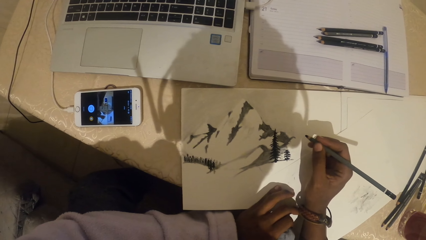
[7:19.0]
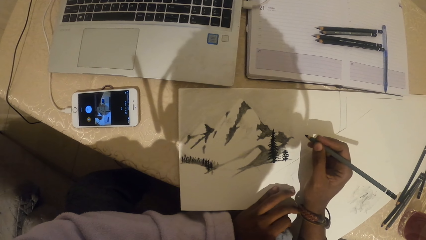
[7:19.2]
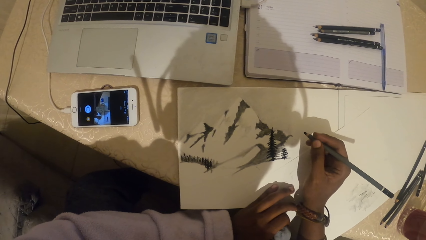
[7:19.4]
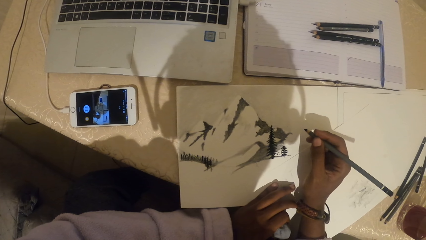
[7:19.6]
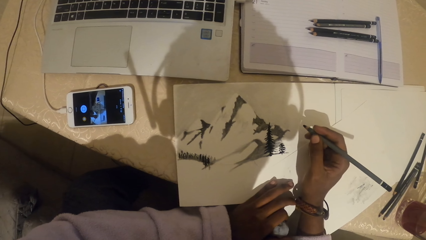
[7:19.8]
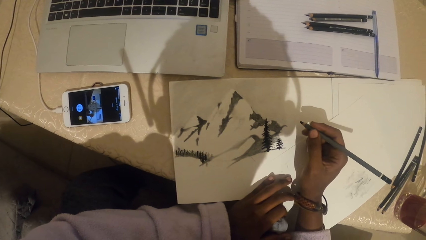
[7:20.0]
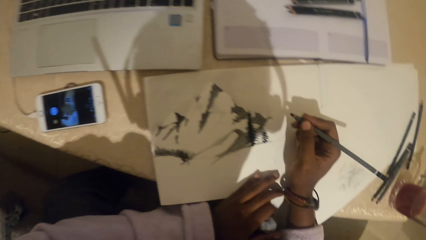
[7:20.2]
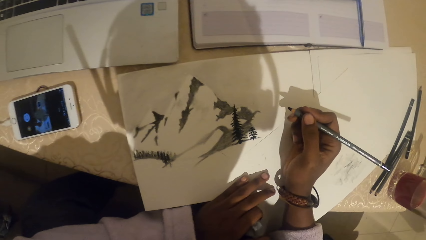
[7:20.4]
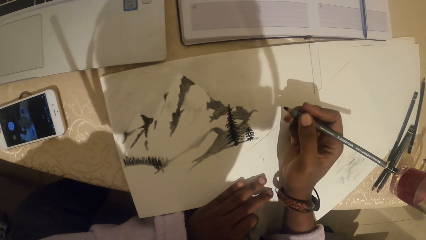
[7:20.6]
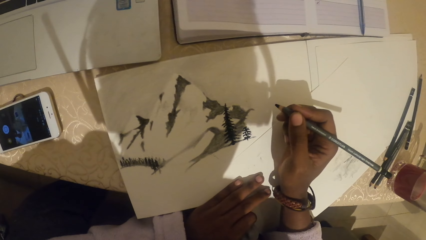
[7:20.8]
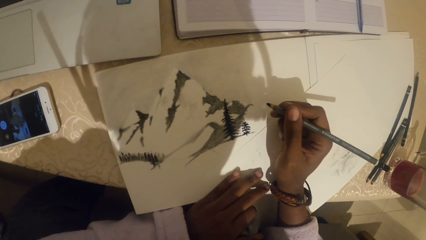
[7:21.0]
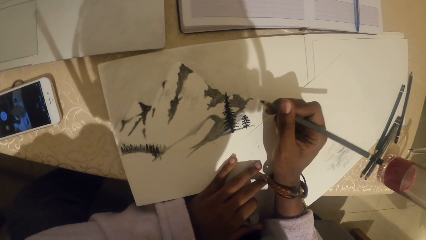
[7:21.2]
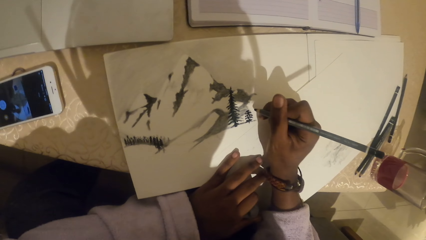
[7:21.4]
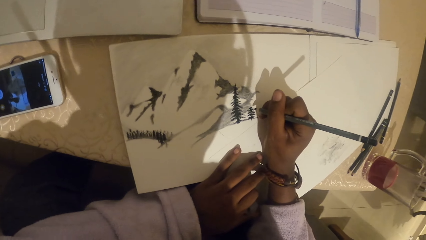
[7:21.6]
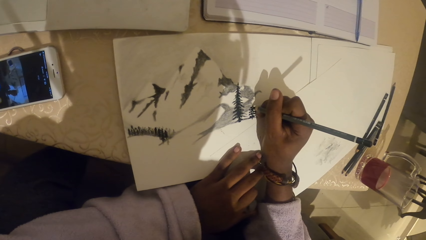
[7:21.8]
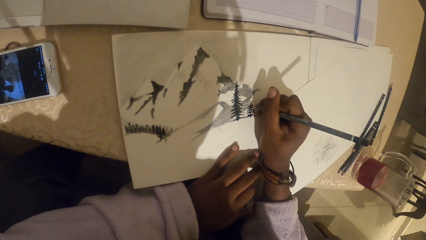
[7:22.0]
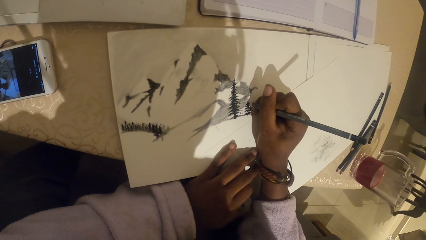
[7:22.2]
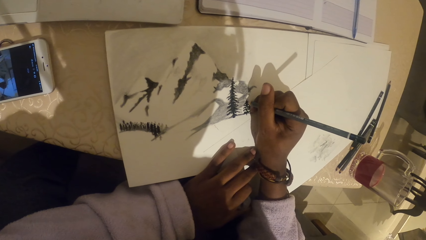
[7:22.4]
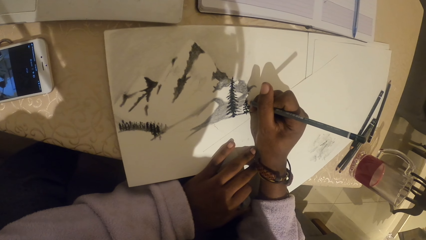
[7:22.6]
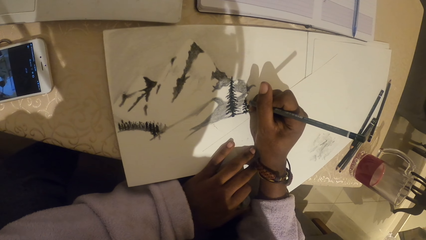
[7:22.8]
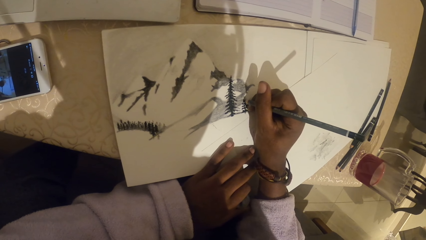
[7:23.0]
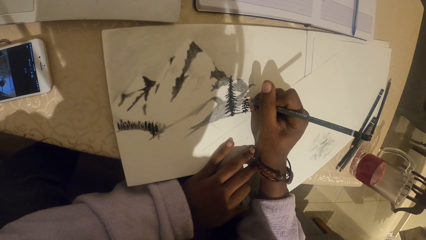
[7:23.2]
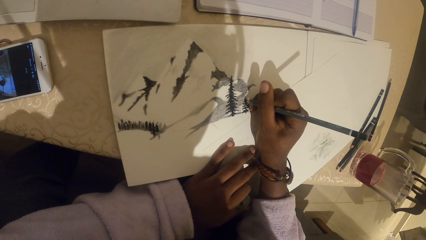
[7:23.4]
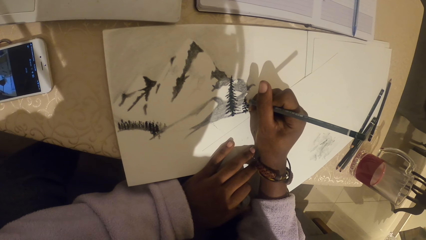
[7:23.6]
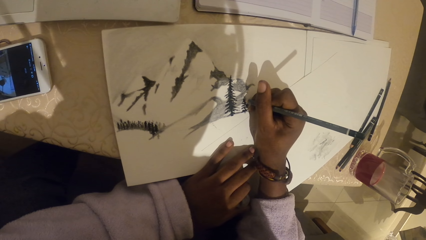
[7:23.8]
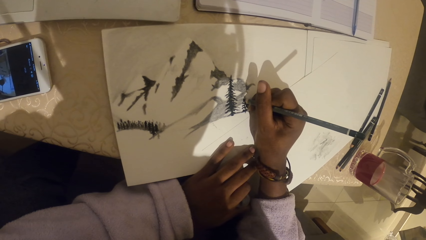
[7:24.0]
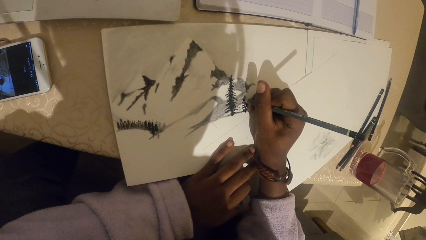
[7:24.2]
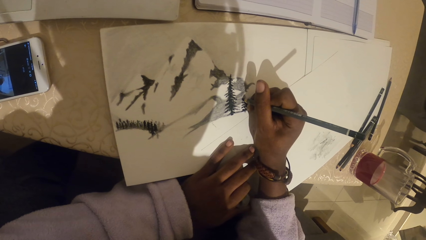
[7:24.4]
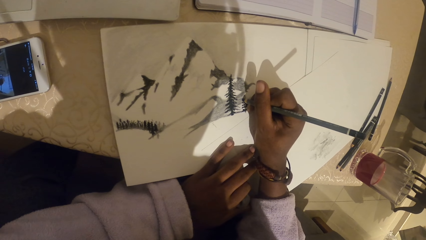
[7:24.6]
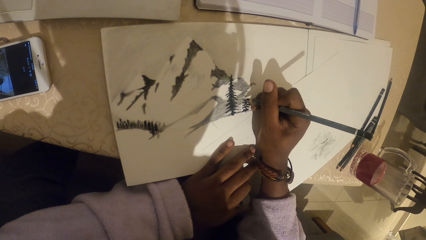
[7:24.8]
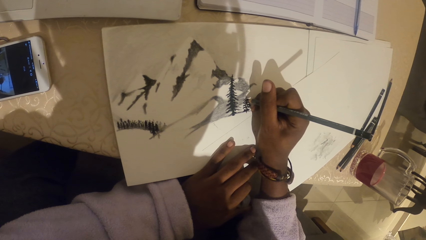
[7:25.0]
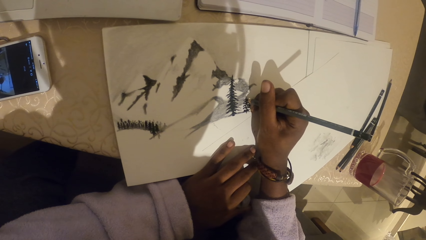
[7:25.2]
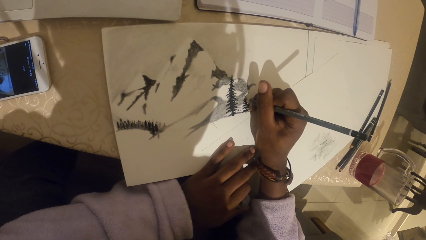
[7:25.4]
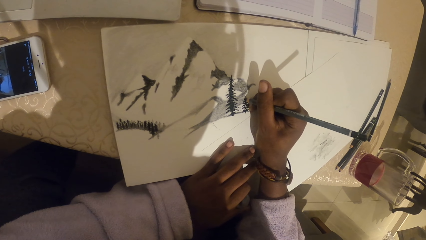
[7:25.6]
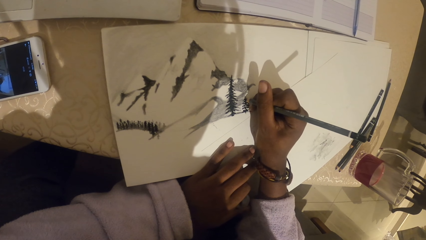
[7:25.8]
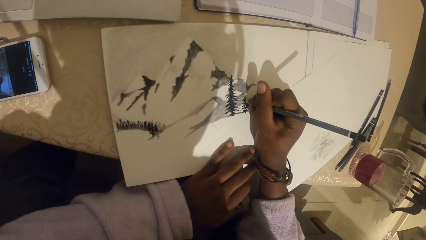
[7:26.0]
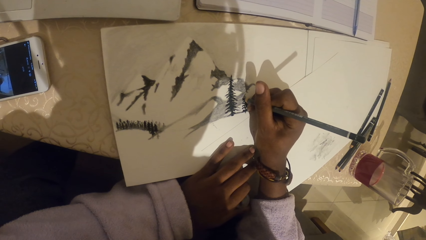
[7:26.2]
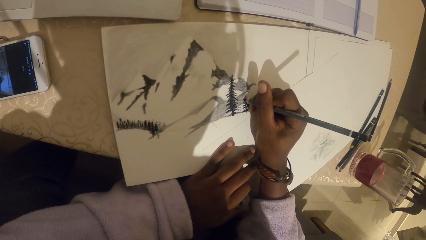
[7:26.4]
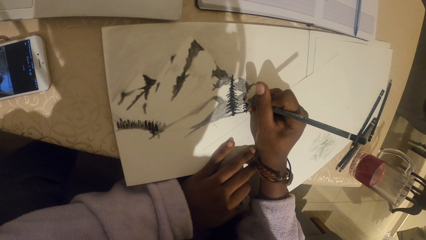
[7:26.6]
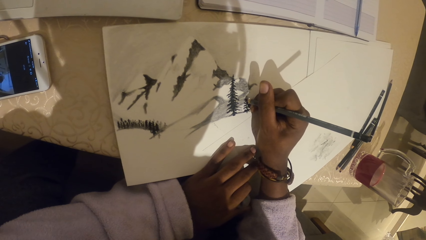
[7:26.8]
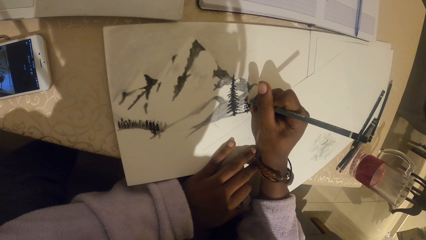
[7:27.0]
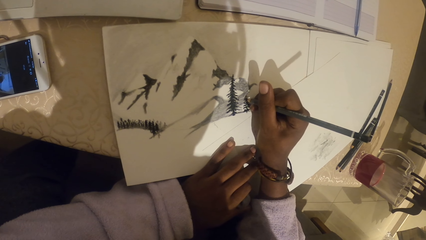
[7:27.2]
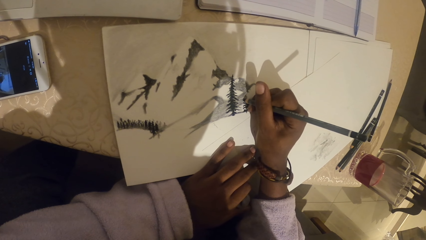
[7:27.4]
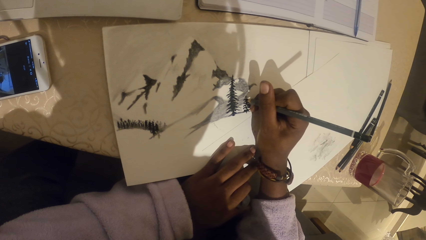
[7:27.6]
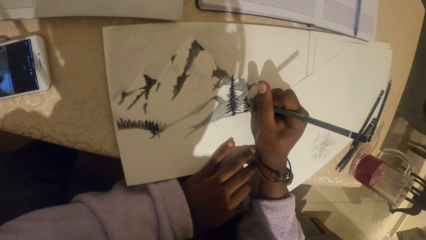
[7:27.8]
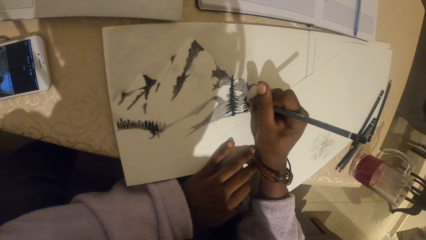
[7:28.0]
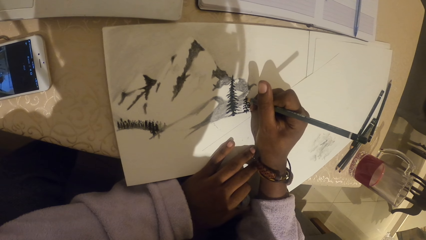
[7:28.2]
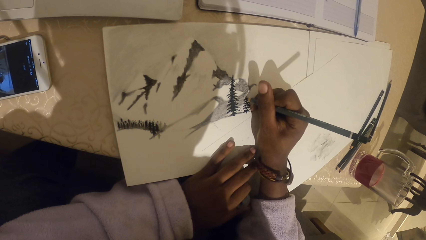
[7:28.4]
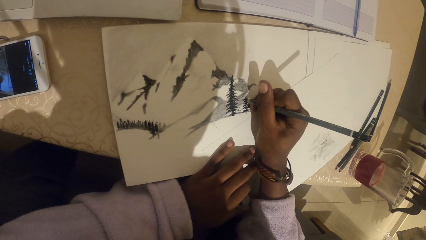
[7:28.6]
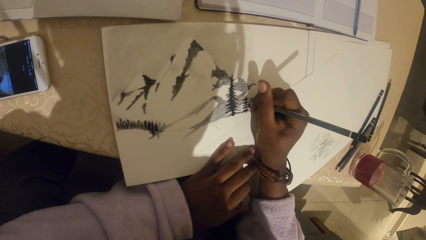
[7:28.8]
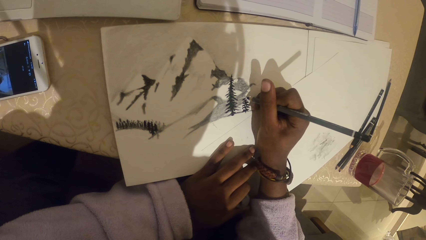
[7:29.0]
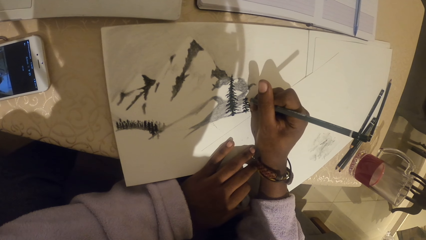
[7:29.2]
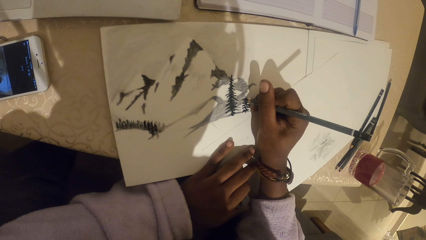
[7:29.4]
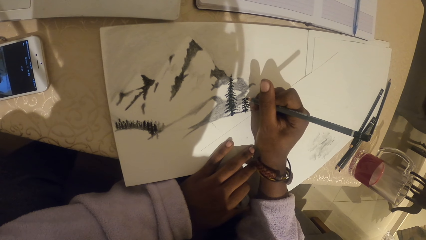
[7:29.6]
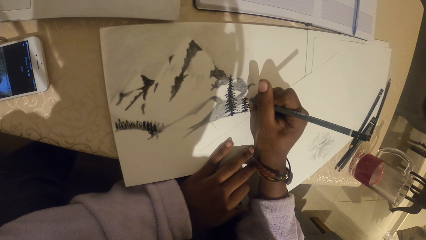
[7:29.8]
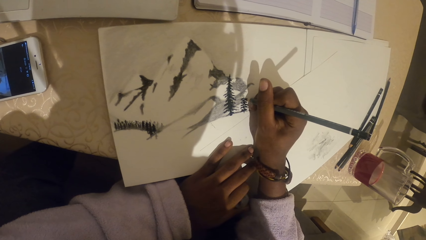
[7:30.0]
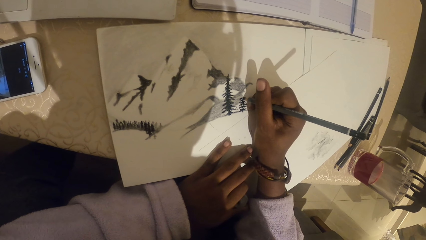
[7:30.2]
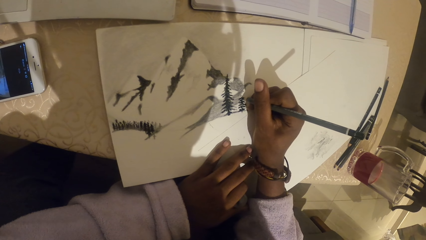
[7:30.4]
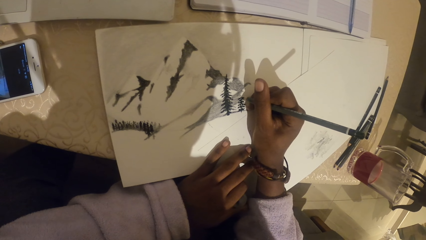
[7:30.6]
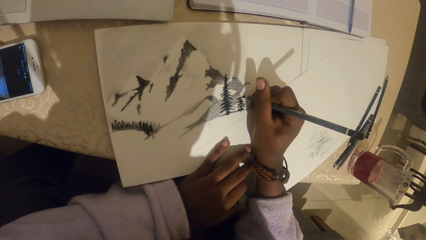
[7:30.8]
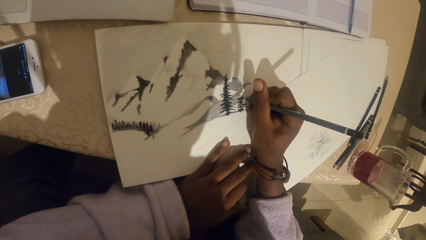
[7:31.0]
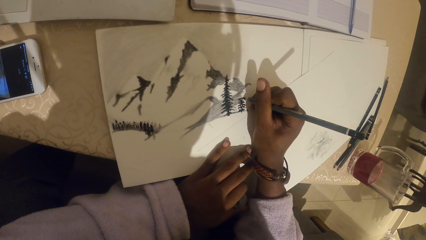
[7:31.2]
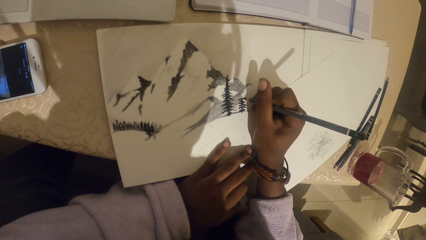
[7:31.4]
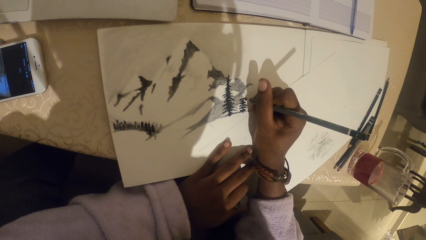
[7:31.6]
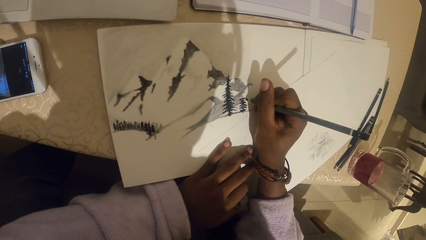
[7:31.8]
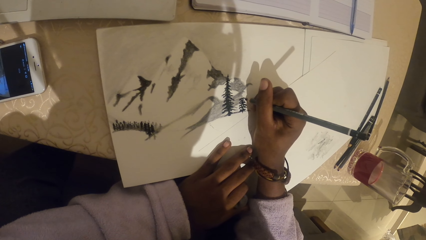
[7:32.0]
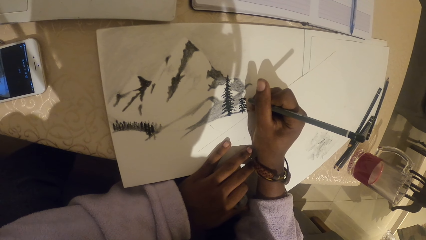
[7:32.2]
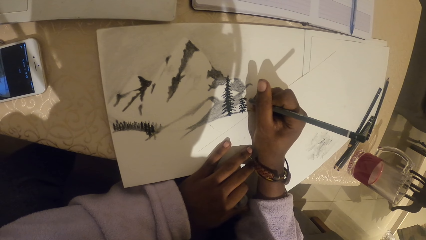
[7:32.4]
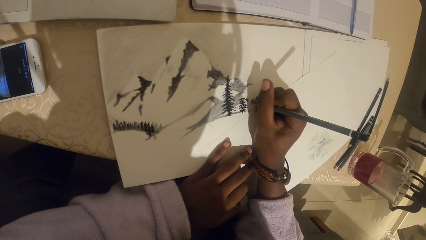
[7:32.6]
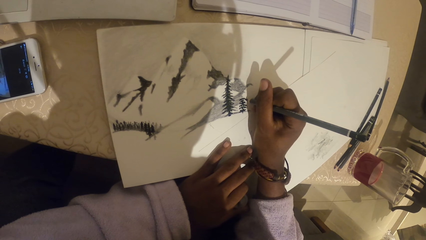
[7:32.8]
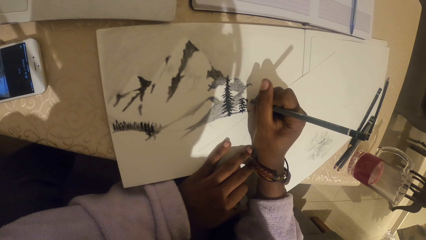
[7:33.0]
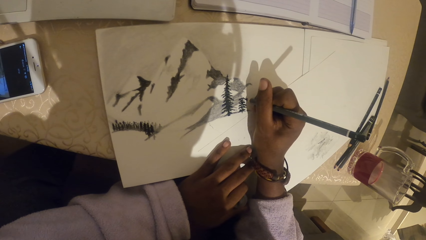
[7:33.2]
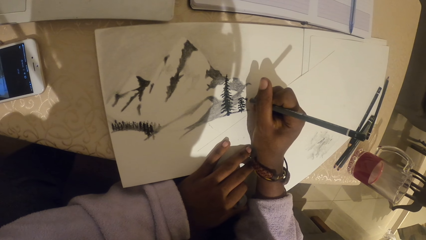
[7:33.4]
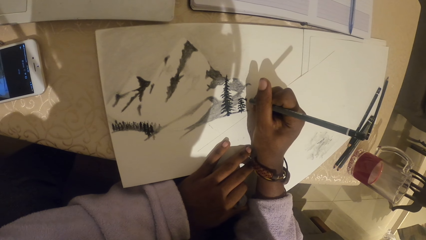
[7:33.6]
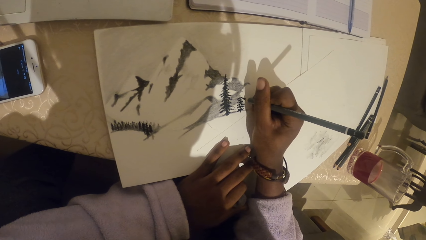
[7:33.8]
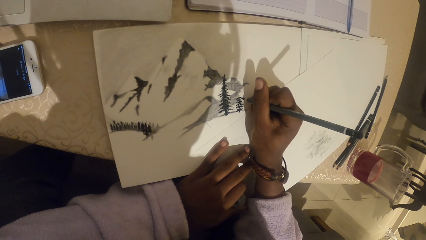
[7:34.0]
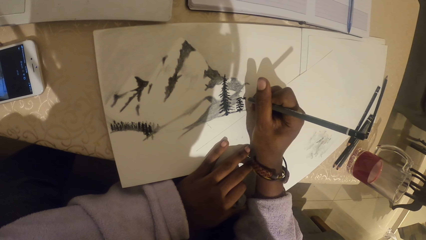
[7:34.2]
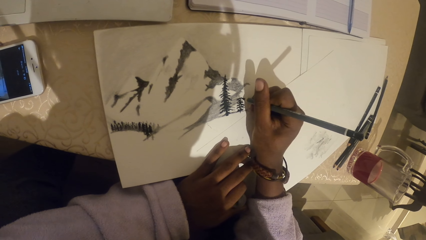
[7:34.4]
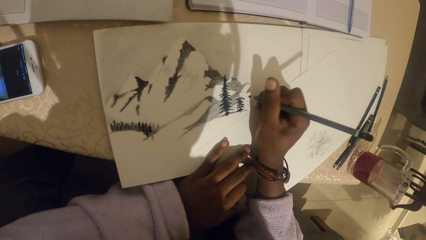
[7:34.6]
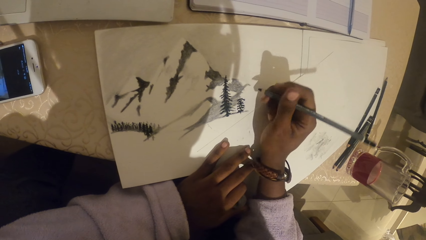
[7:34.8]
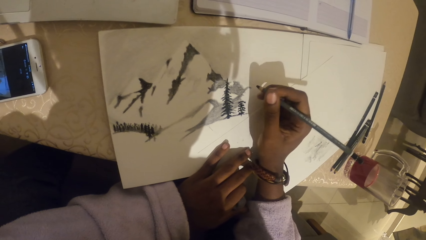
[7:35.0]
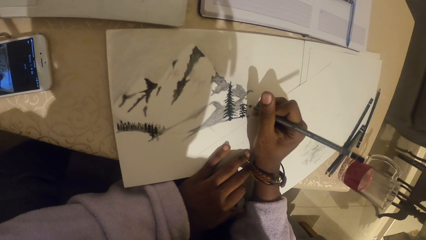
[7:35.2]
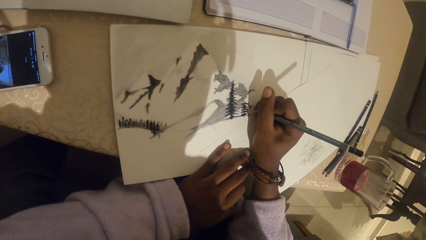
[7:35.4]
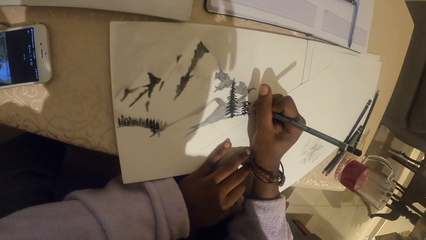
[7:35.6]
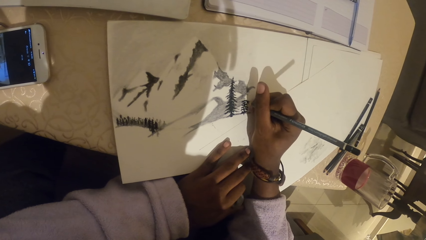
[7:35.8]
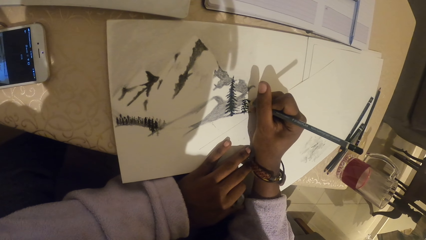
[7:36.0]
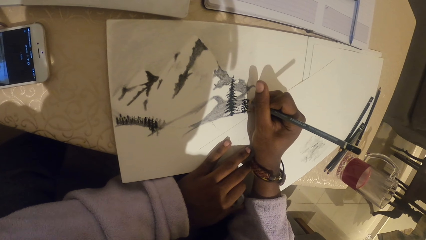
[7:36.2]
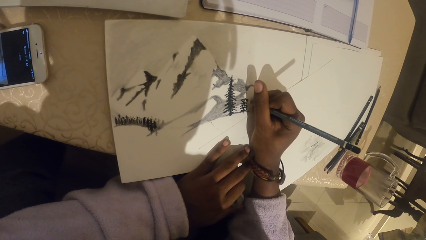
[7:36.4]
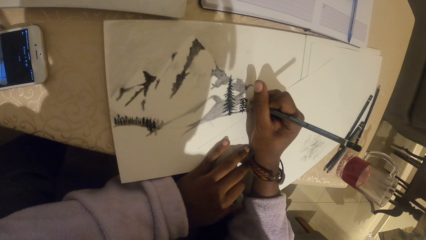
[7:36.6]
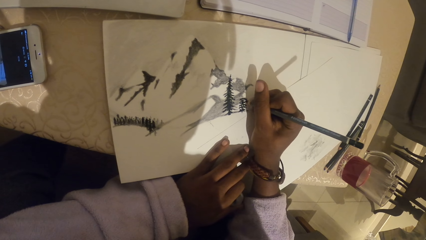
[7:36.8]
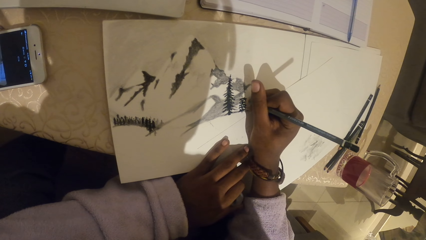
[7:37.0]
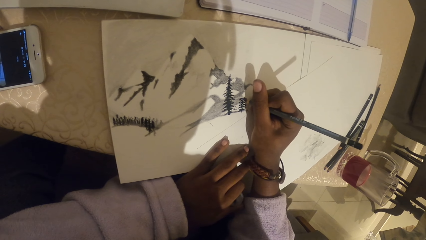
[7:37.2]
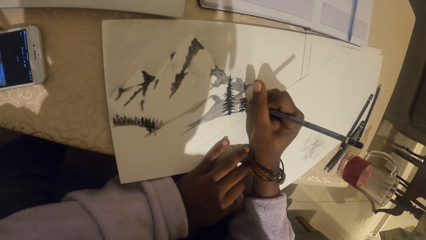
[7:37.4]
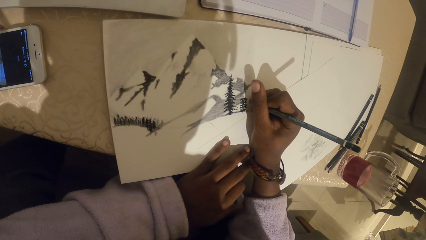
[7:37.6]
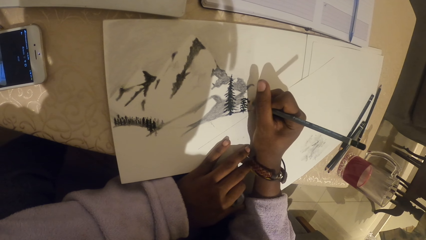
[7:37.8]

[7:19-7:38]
The camera wearer draws with a pencil.
